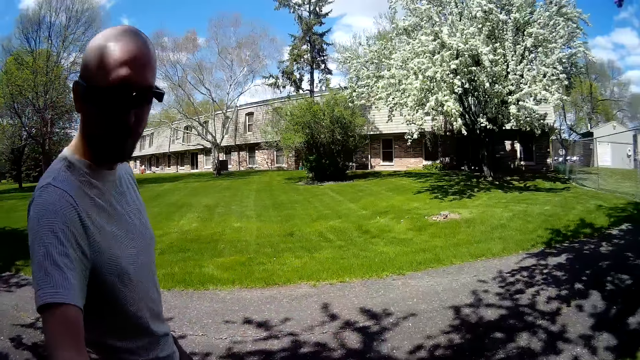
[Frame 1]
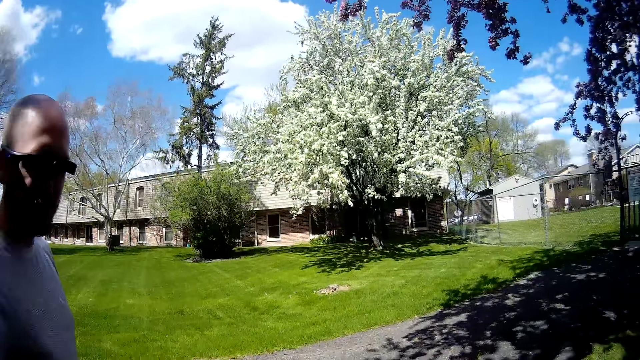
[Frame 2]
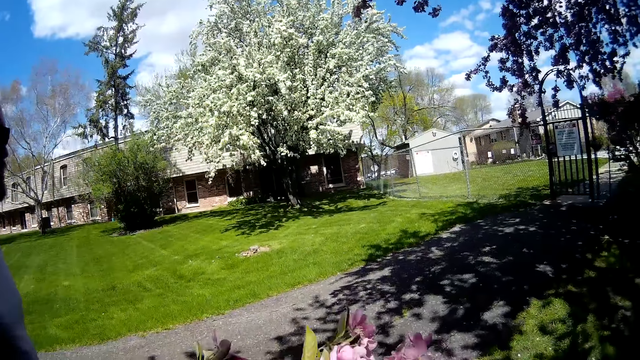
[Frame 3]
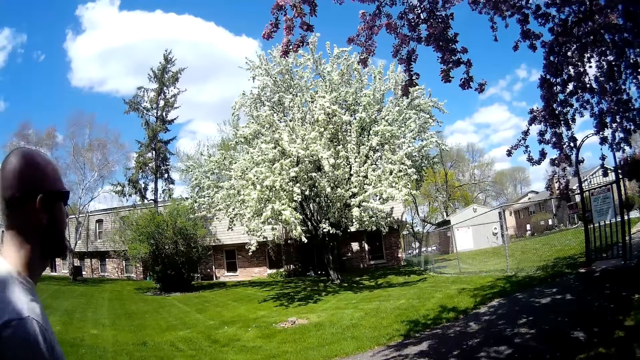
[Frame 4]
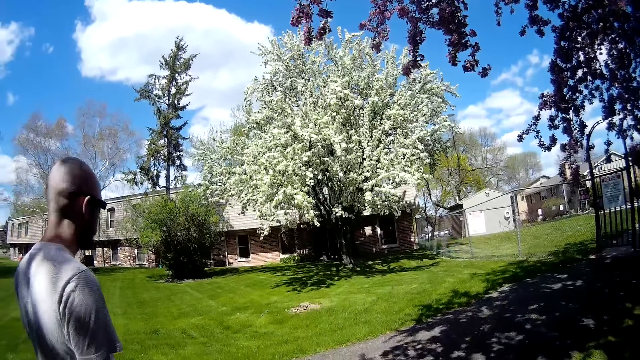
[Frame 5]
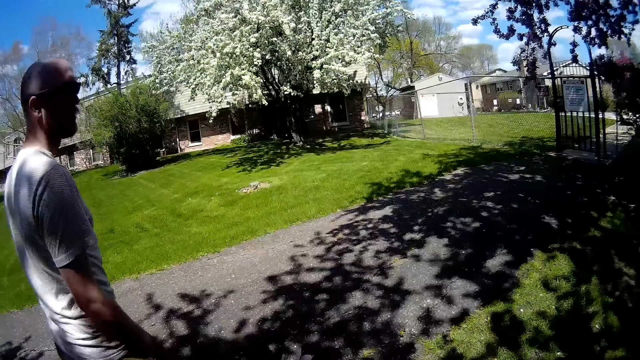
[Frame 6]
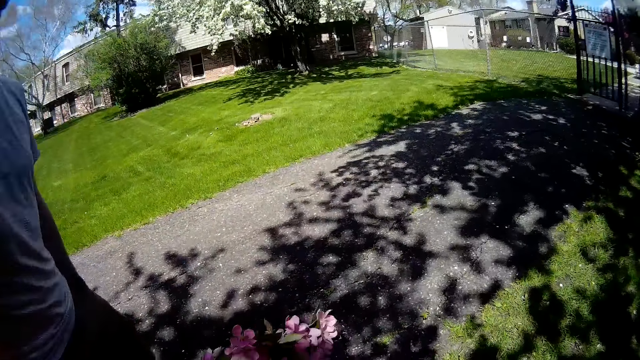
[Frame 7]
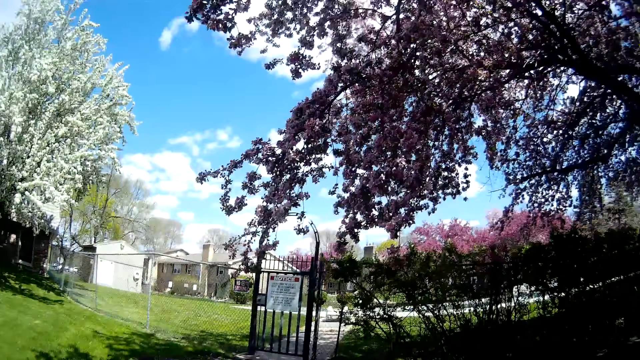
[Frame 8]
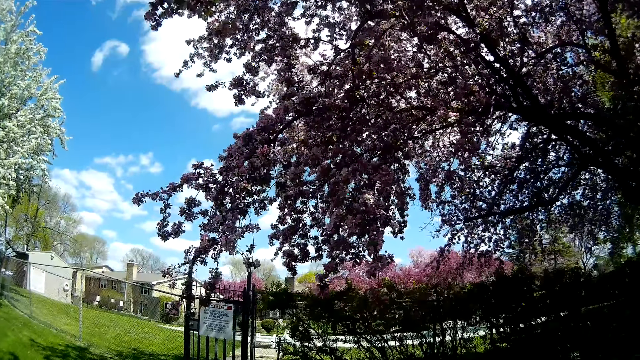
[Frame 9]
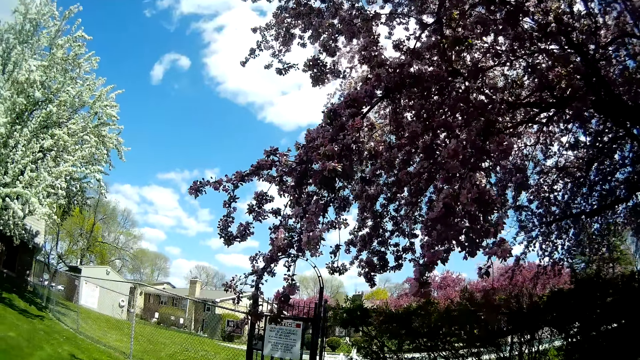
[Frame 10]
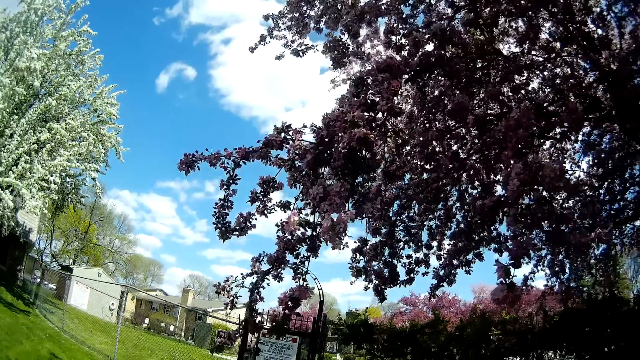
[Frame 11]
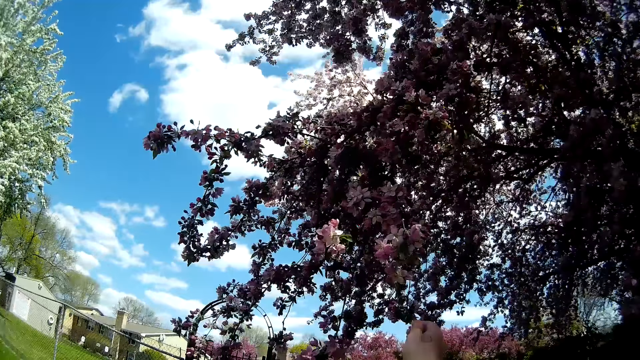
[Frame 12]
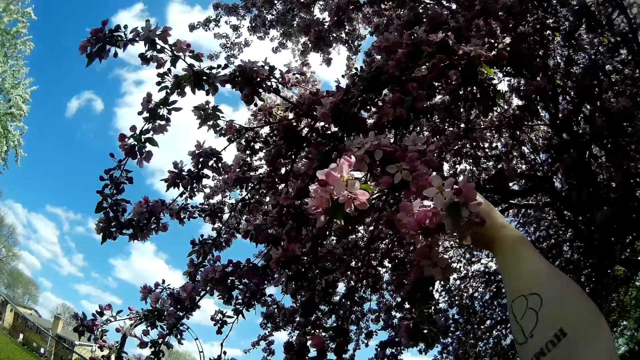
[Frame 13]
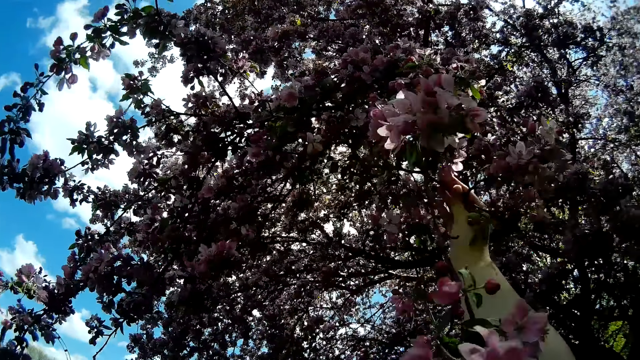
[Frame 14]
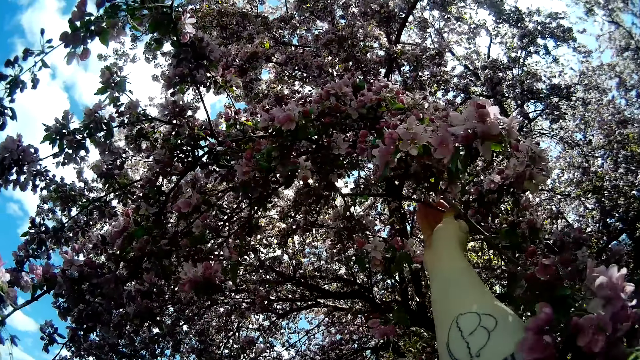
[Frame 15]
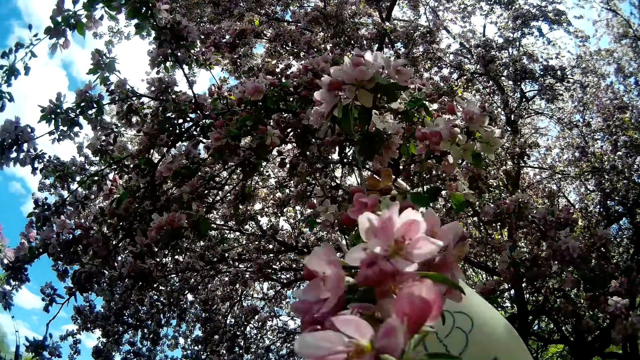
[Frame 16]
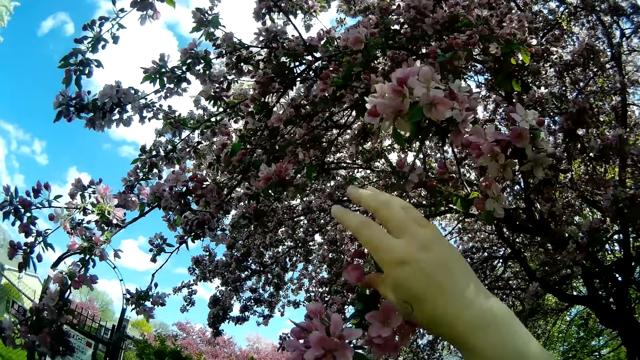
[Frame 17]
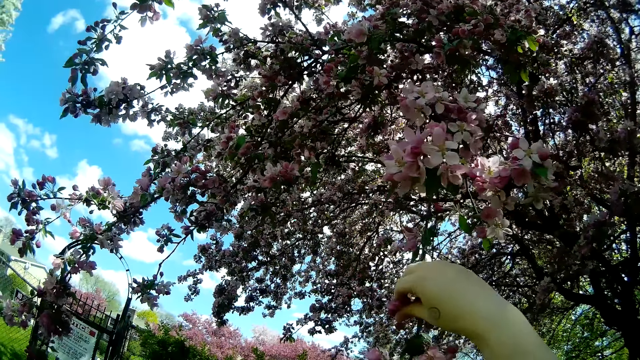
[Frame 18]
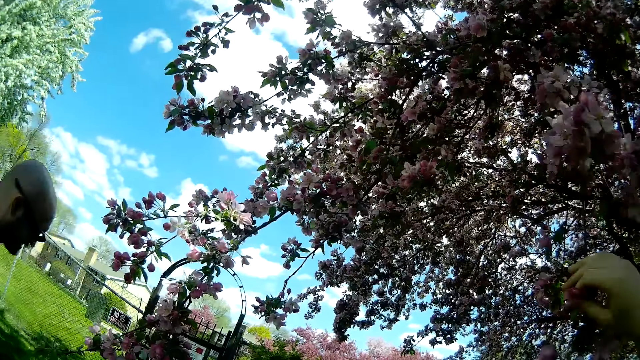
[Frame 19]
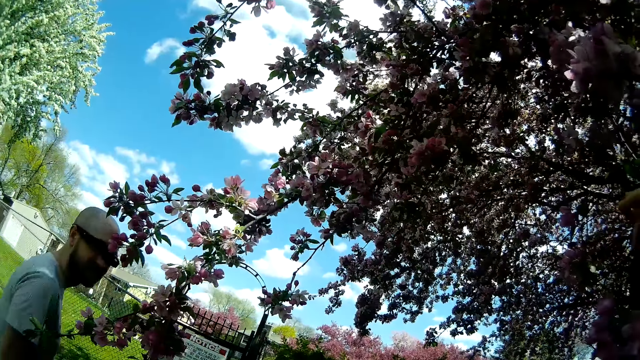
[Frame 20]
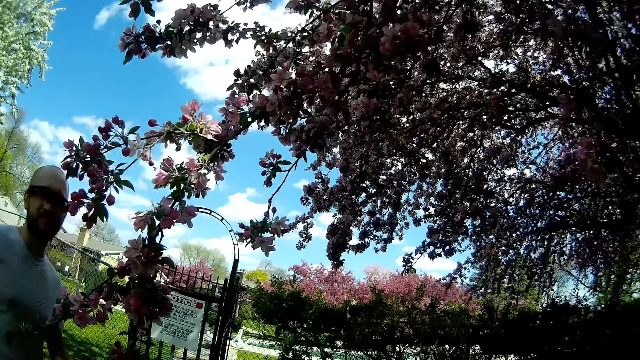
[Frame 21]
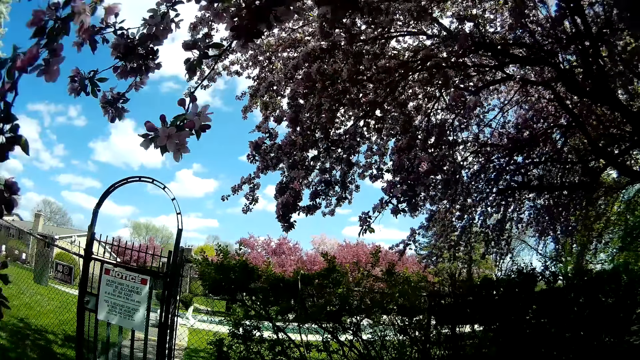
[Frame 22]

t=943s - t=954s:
A man passes the branch of flowers in his right hand to the camera wearer. The camera wearer speaks to the man. She holds a branch on the tree with her right hand.

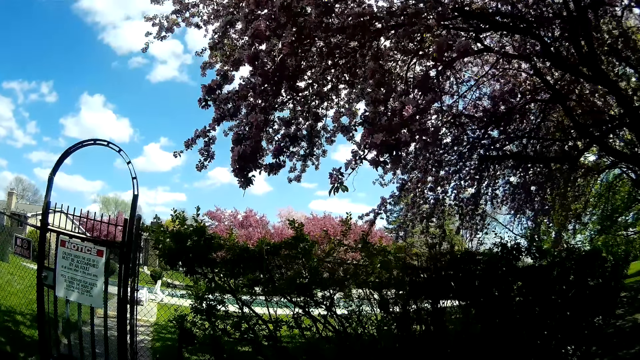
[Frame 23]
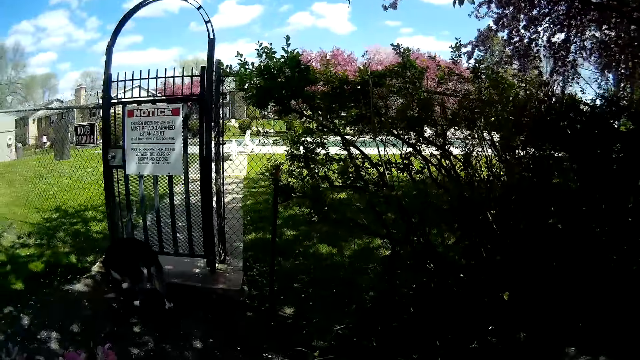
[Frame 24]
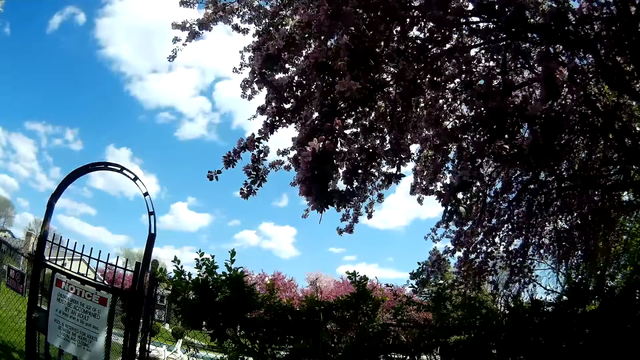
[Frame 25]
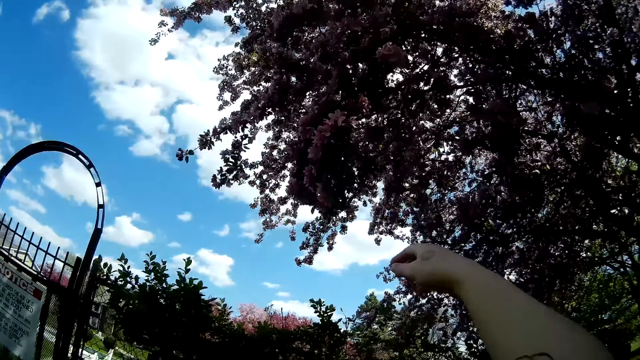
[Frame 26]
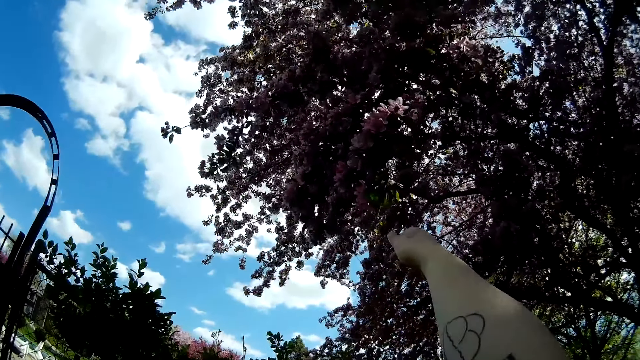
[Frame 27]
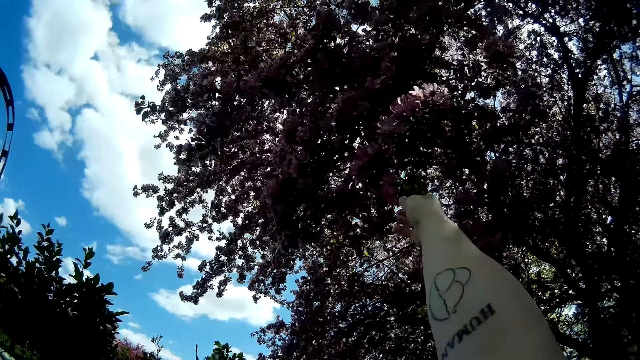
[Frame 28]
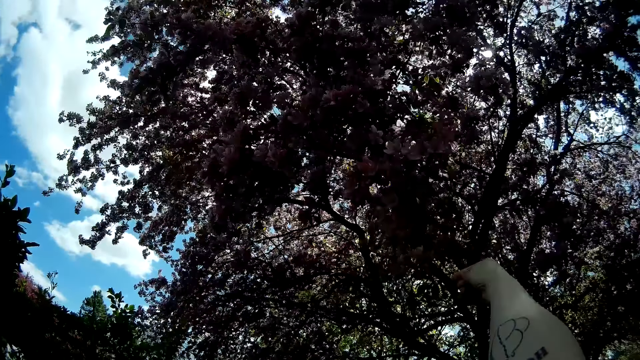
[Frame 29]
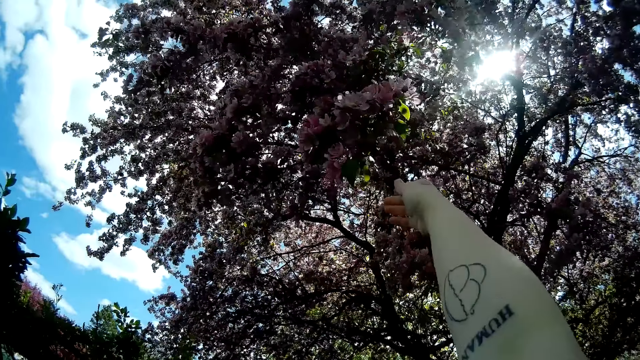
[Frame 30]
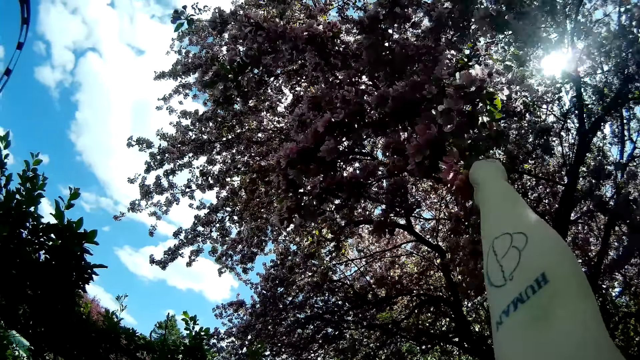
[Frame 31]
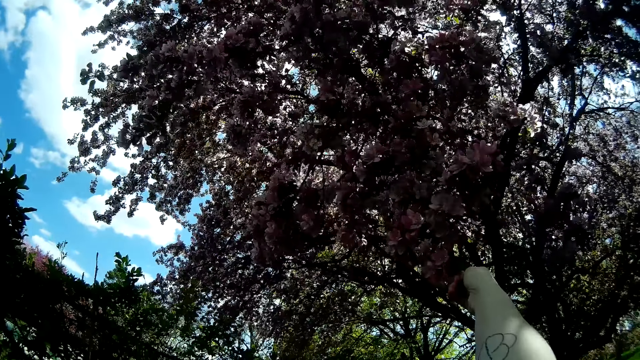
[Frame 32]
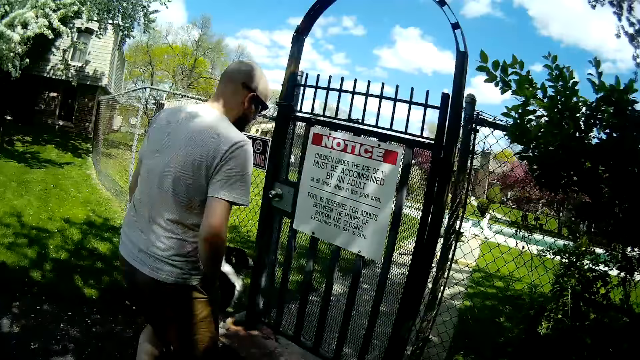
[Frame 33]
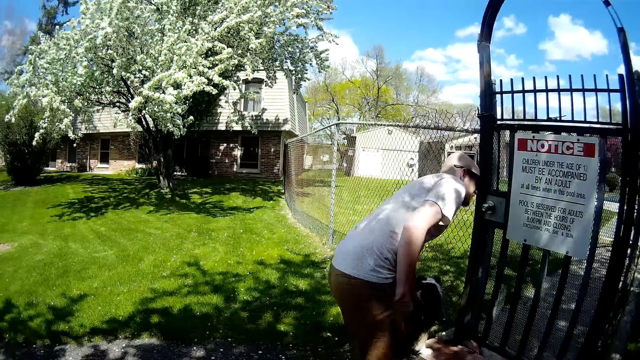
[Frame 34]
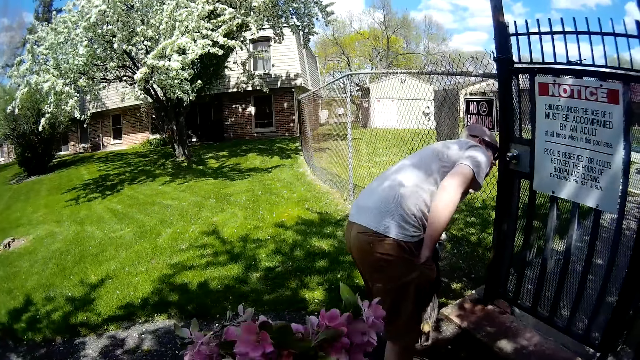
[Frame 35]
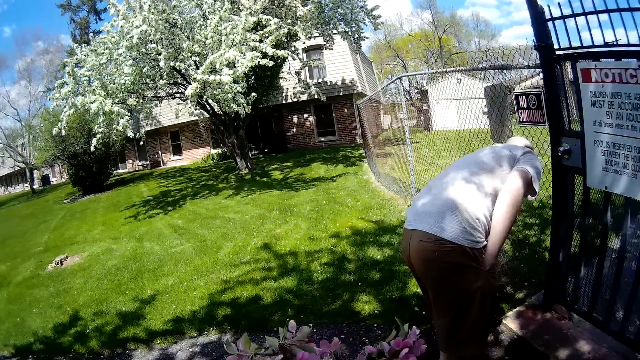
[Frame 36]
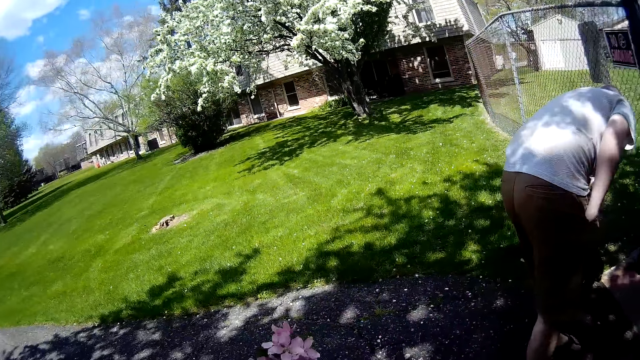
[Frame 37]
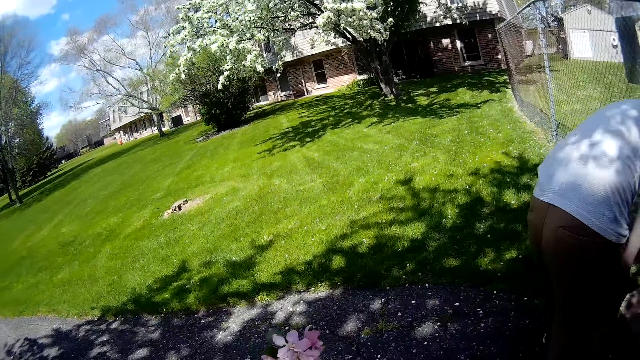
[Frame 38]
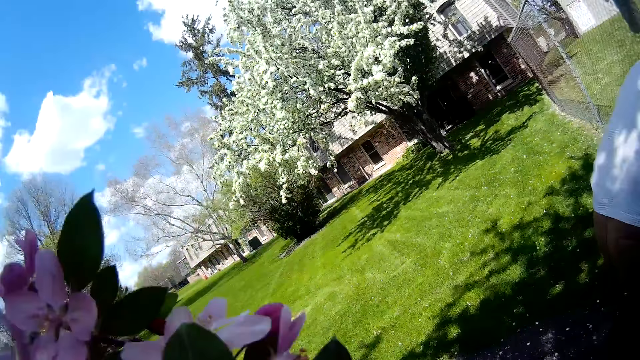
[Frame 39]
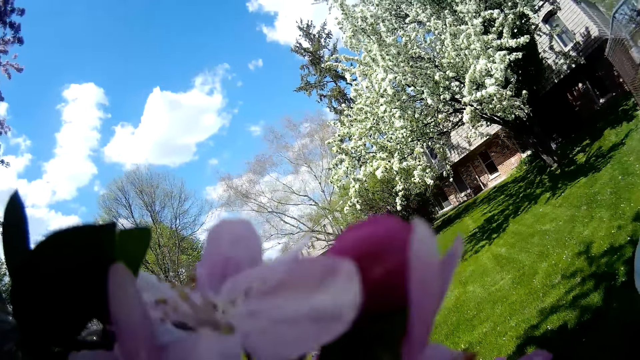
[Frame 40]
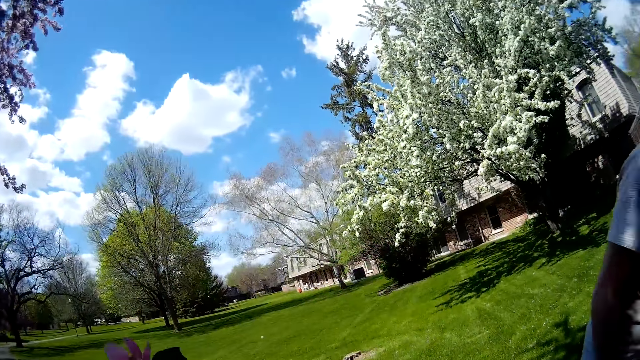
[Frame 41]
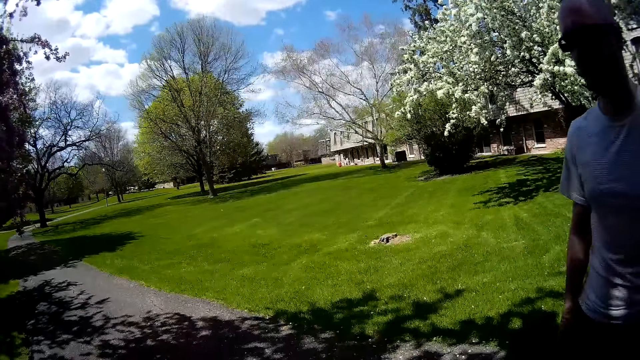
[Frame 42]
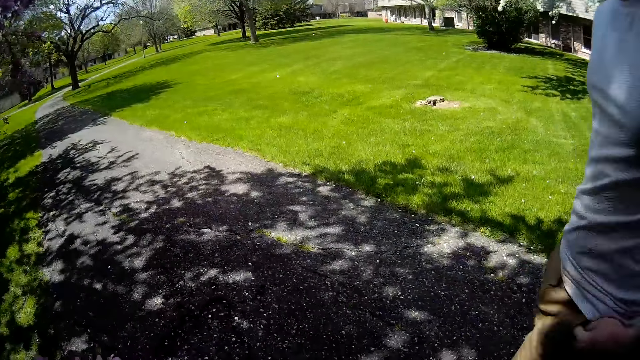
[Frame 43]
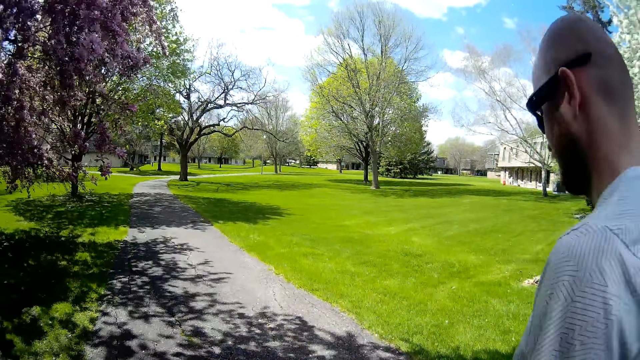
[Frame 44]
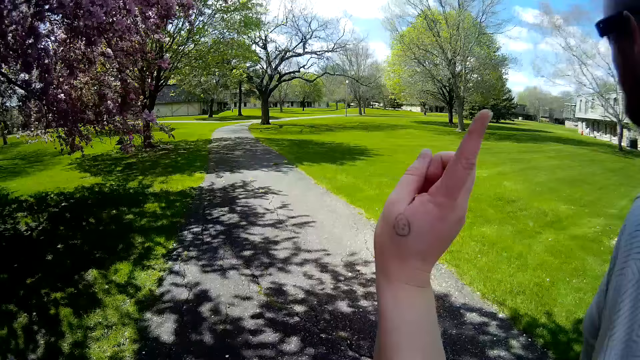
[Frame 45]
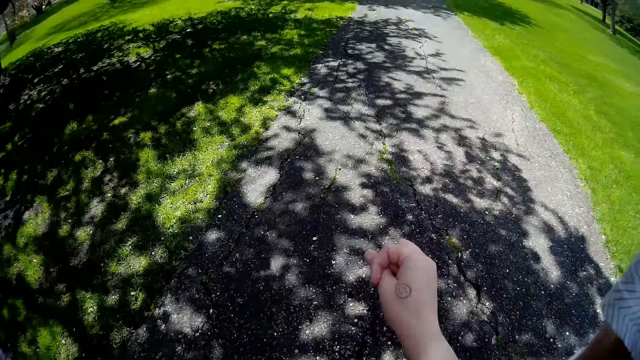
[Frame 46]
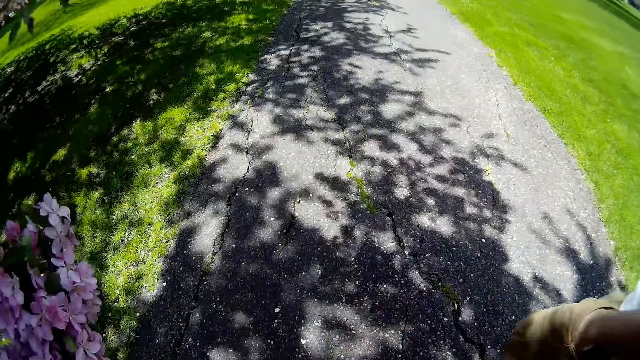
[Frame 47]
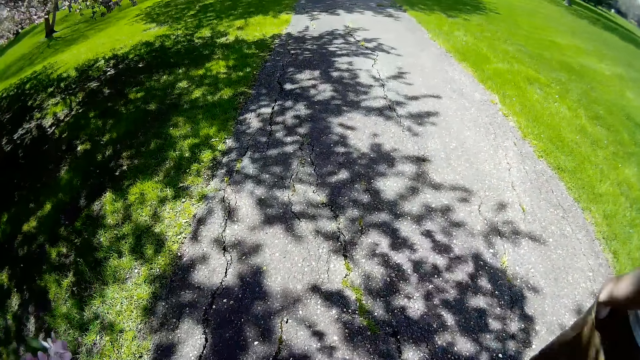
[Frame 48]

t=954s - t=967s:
The camera wearer cuts a branch of flowers from the tree with her right hand. A man peeps through a gate. The camera wearer speaks to the man. She walks around.
